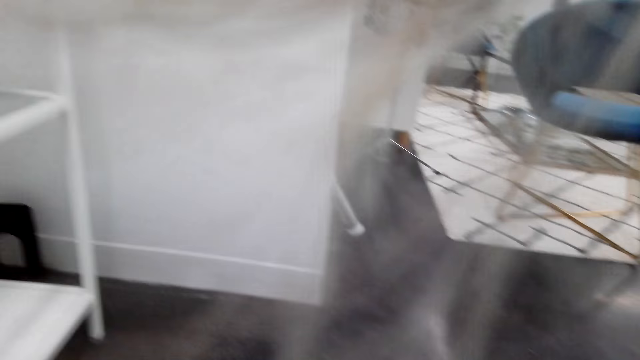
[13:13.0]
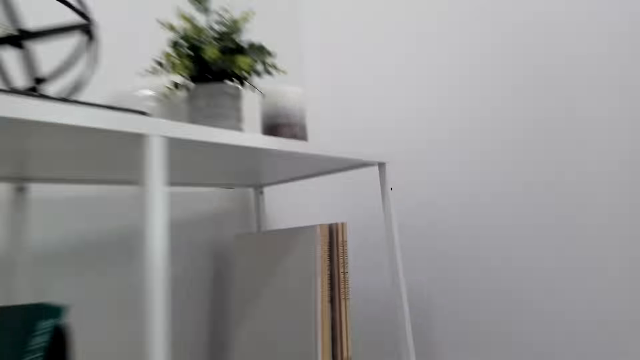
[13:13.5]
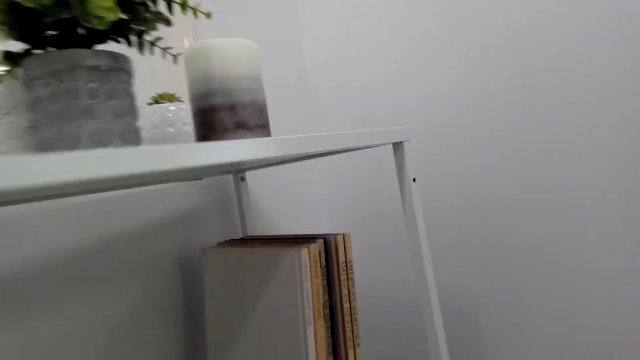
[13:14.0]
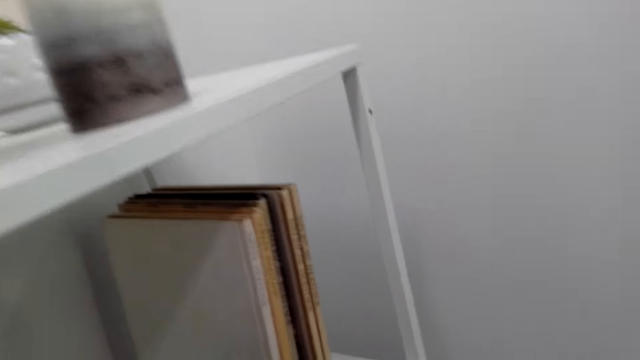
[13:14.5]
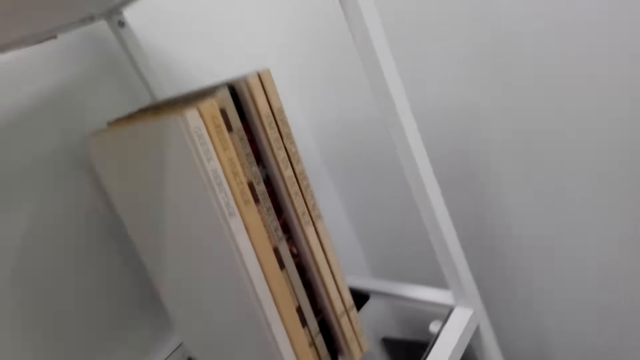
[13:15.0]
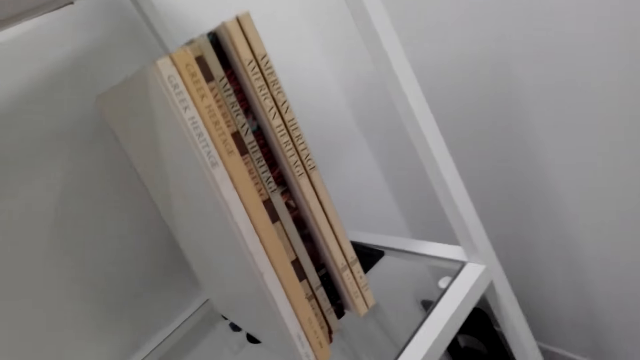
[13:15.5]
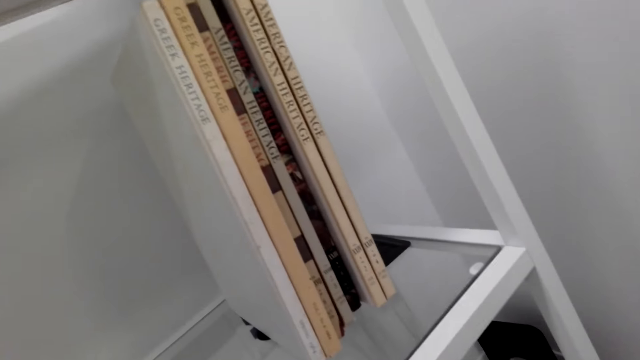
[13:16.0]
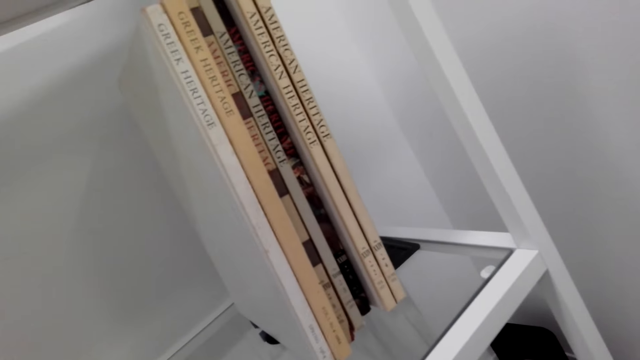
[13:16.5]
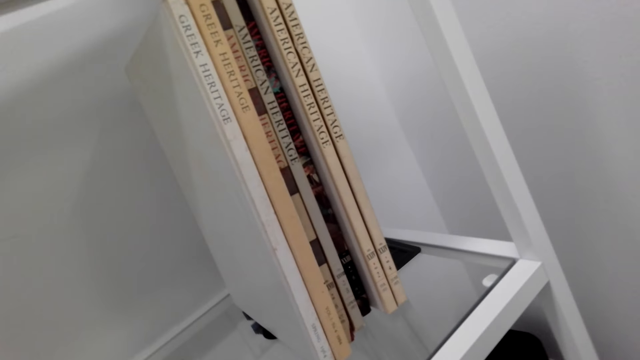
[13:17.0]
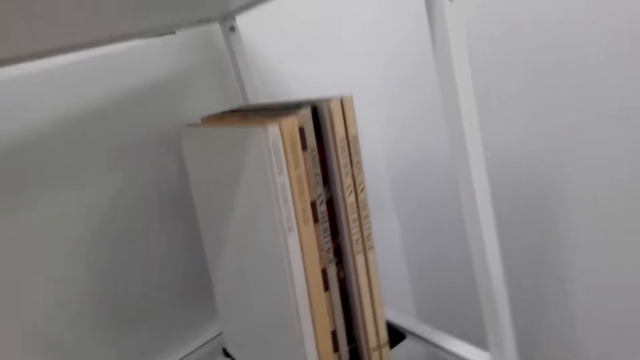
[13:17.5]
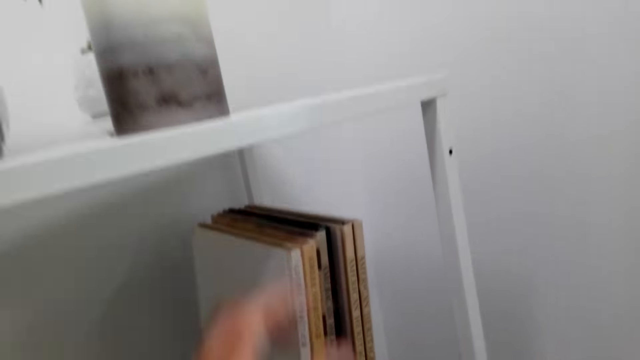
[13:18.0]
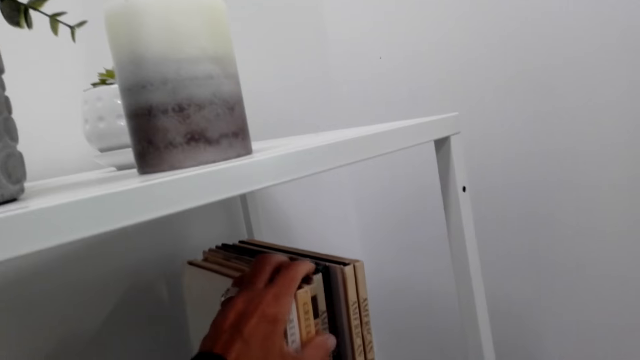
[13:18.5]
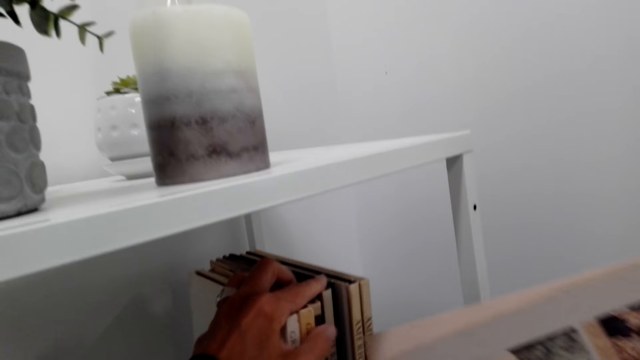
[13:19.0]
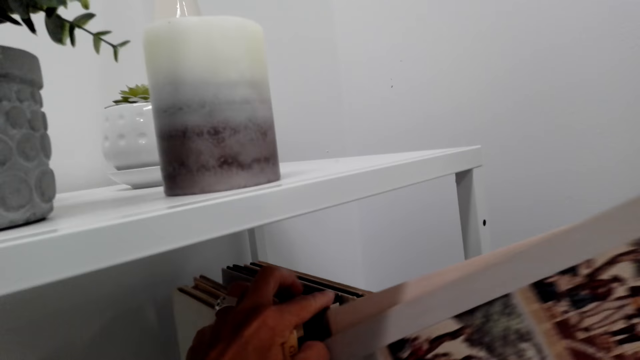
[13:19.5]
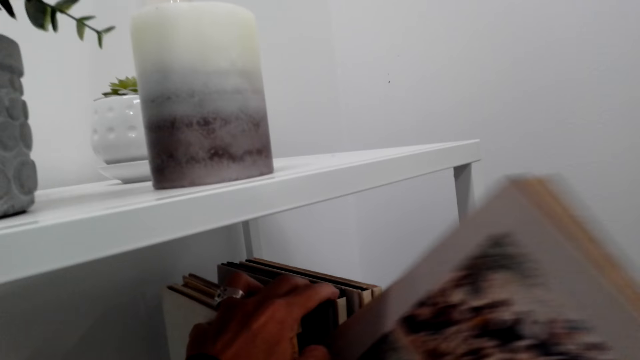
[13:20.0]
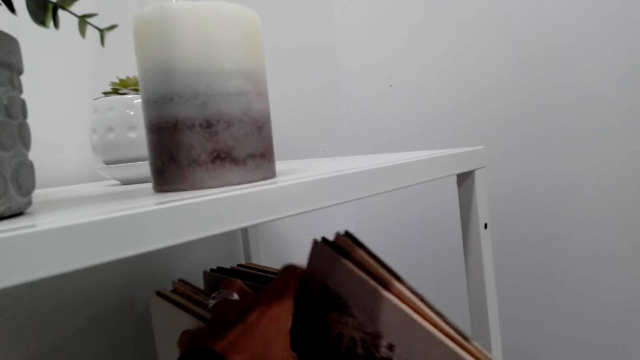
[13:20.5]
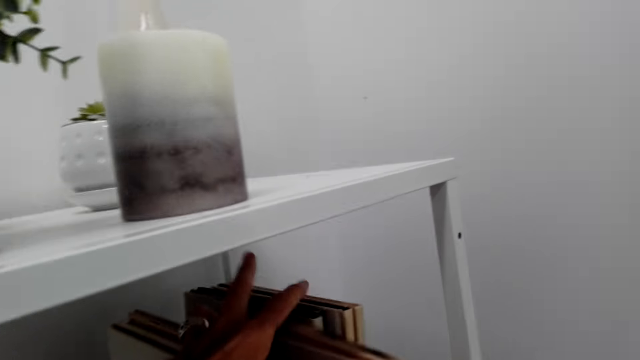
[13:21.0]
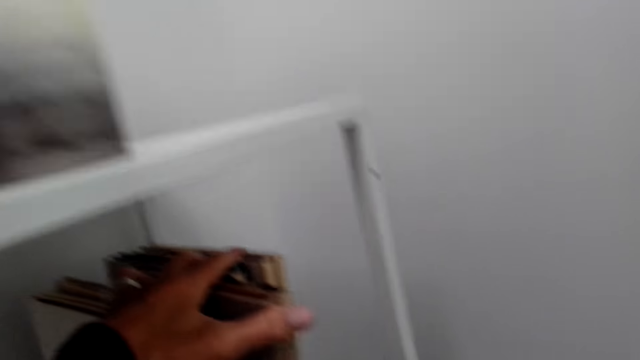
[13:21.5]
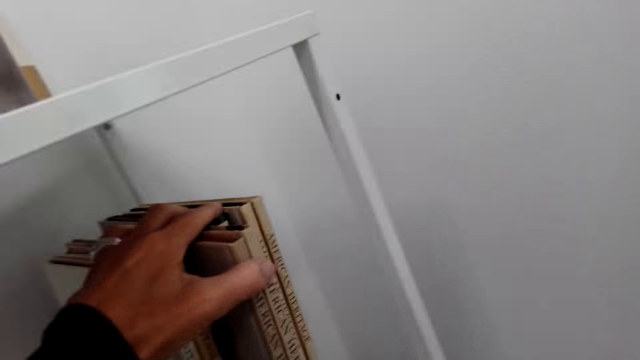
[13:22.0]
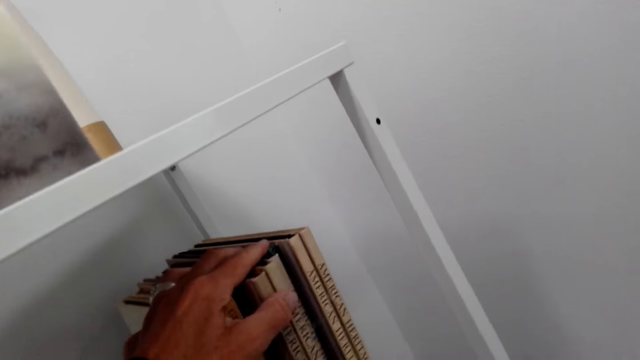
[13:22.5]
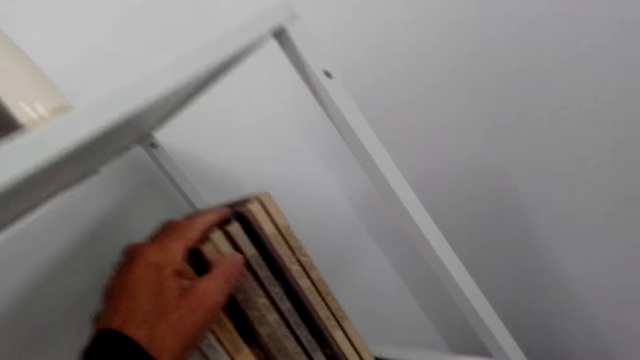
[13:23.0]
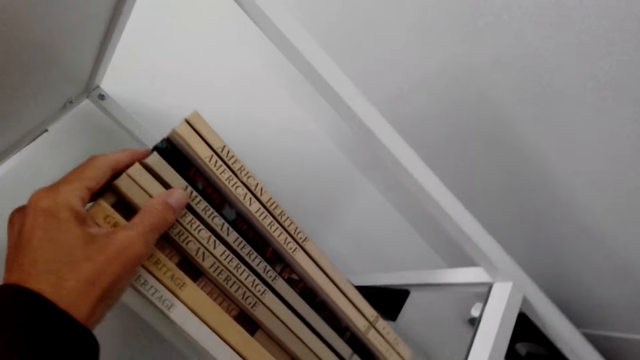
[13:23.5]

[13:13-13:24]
The camera wearer moves to the shelf. They move the books on the shelf. They move the books on the shelf again. They hold the books. They place the books on the shelf. They fix the books among other books.

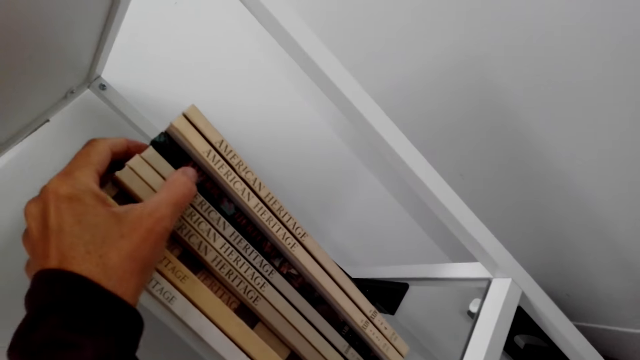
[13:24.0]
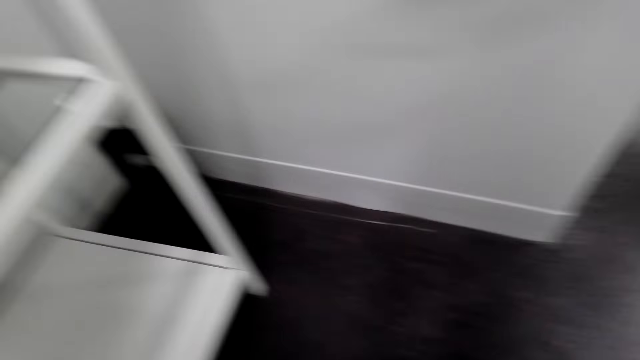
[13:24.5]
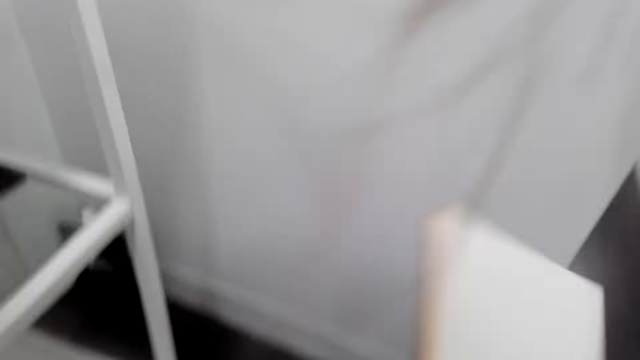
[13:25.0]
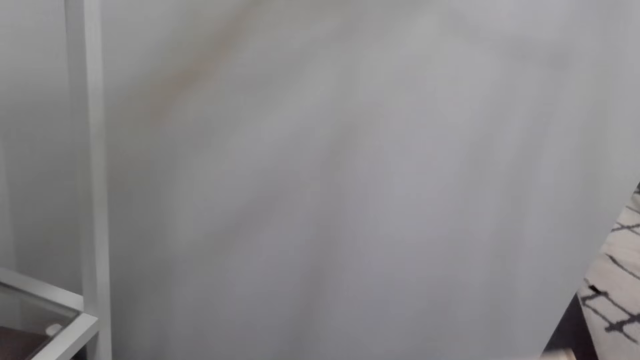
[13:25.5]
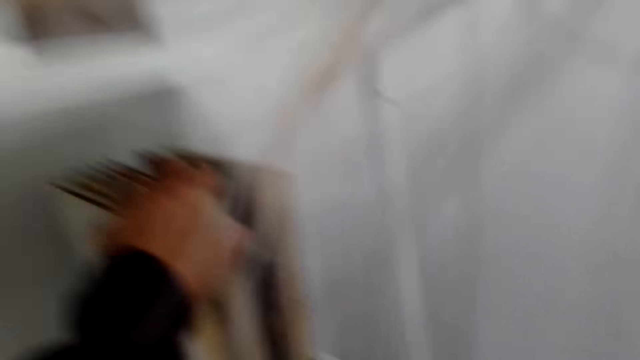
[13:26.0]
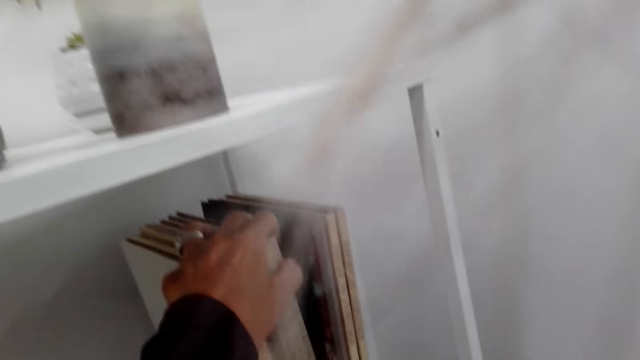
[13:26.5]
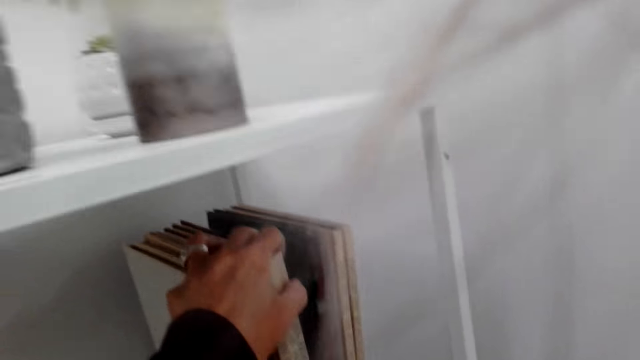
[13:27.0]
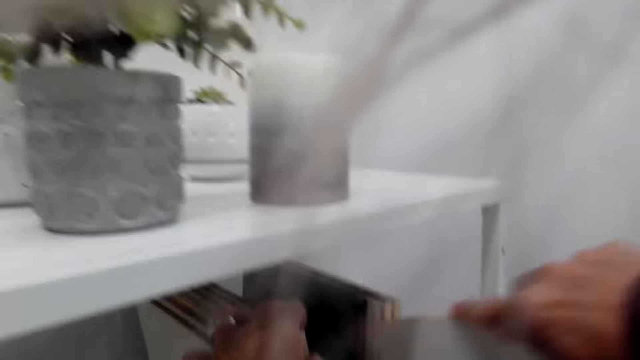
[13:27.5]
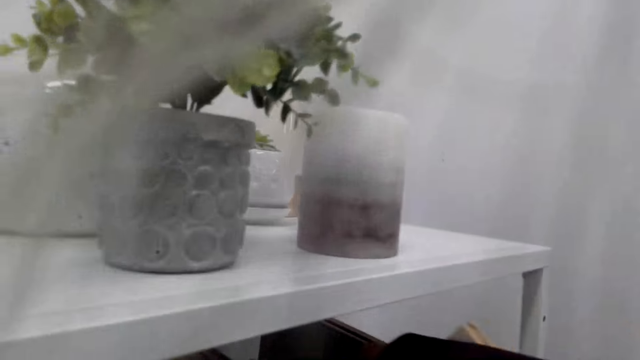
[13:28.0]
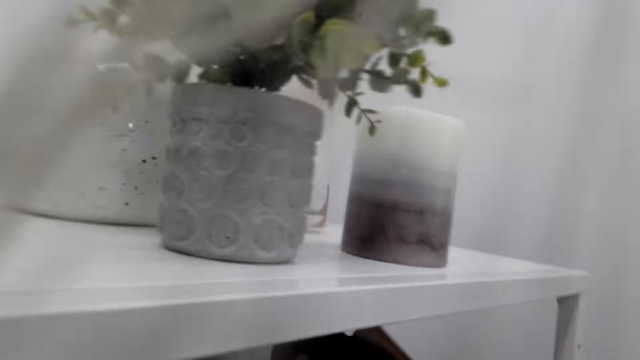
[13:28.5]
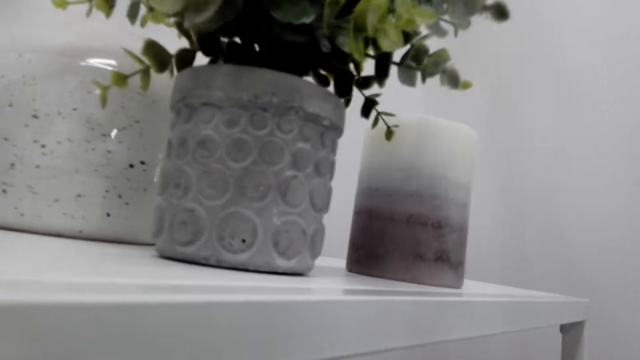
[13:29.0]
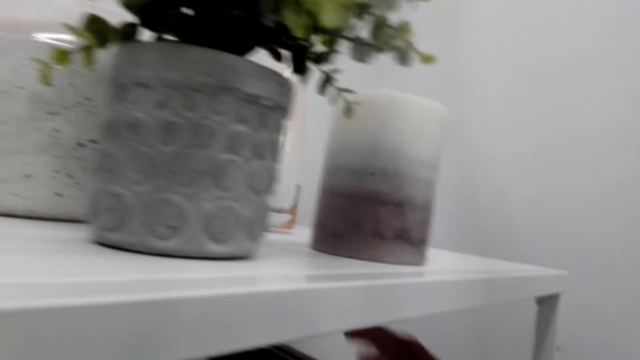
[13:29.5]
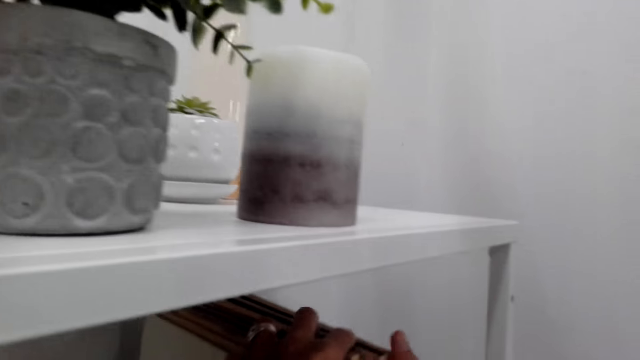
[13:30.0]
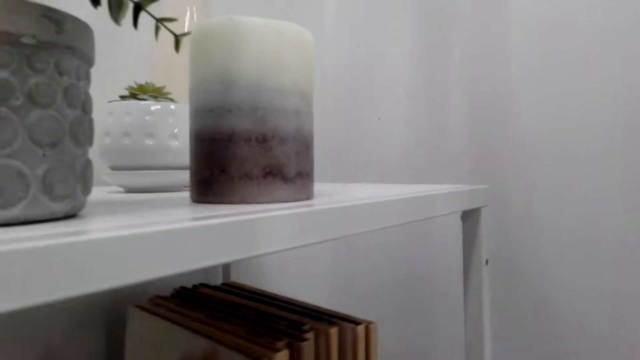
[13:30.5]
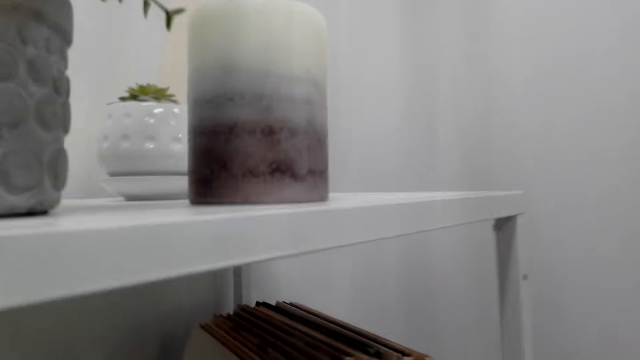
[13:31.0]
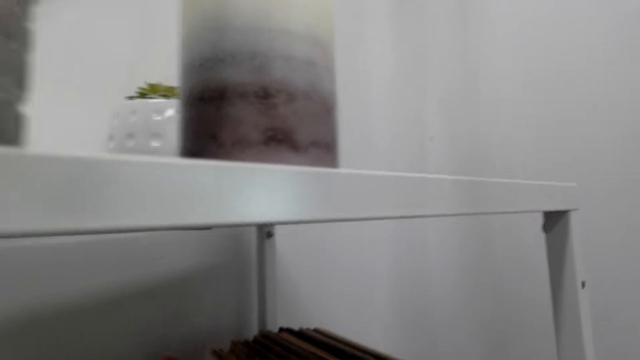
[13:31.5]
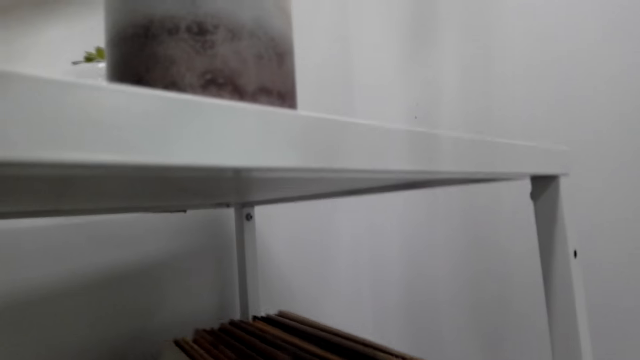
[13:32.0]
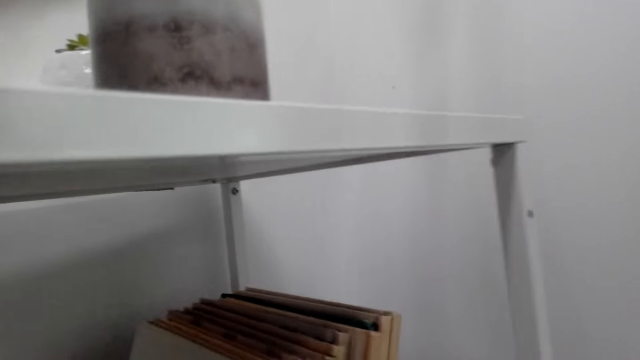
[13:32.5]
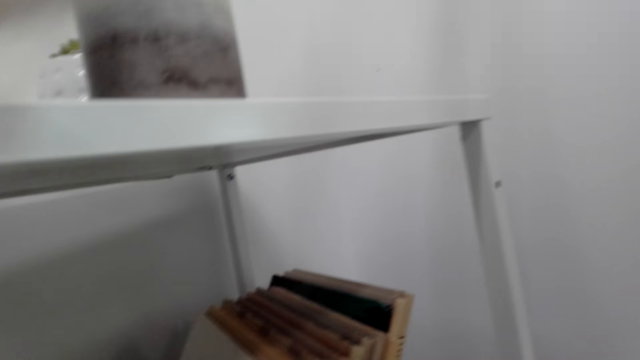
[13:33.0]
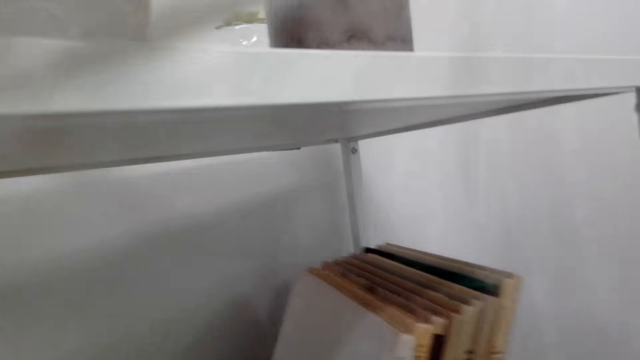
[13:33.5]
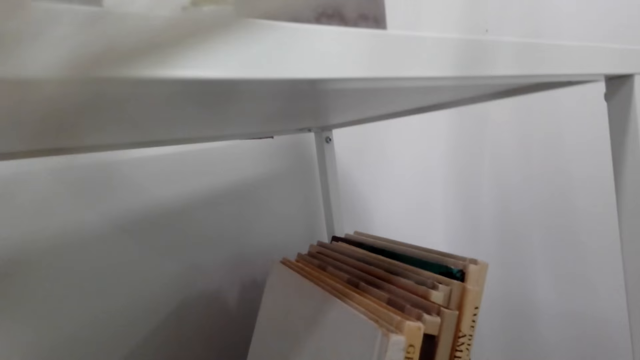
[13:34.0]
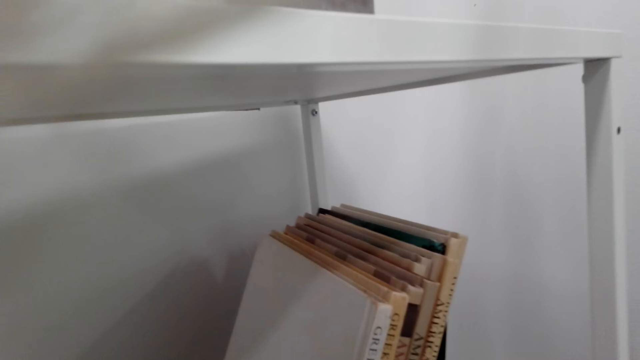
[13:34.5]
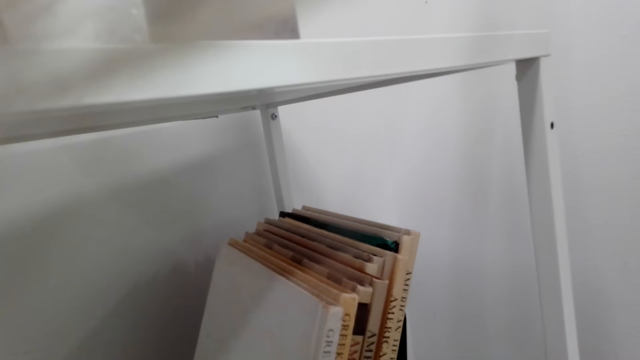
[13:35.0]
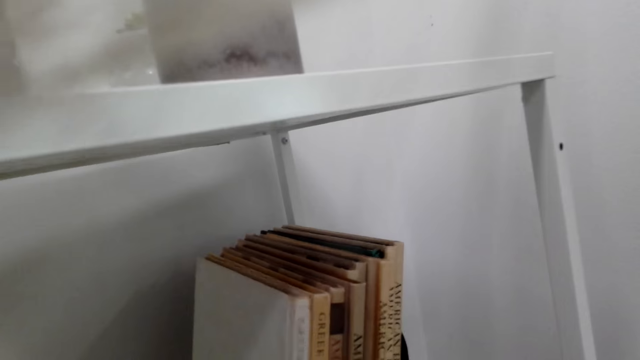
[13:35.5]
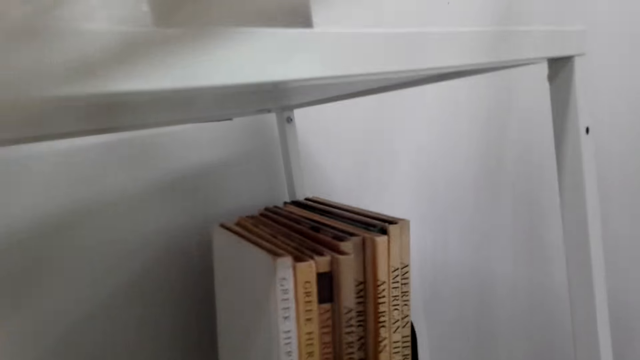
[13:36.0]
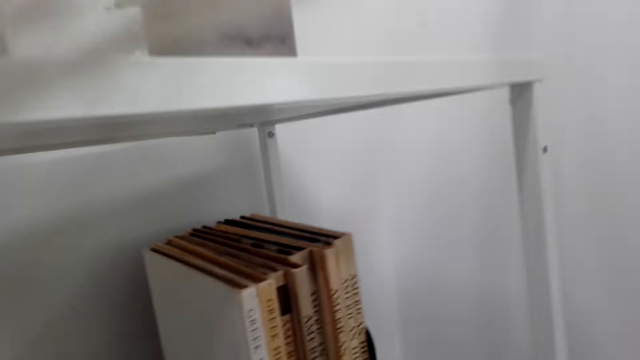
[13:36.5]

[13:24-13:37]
The camera wearer bends down. They hold a book. They hold the books on the shelf. They place the book on the shelf. They arrange the books on the shelf. They align the books on the shelf.
